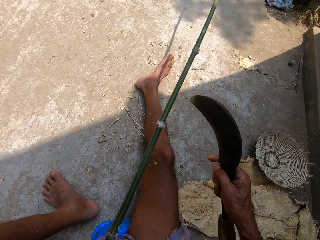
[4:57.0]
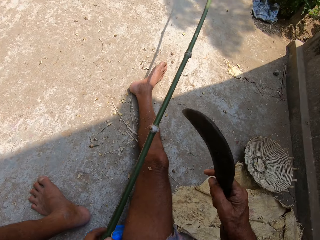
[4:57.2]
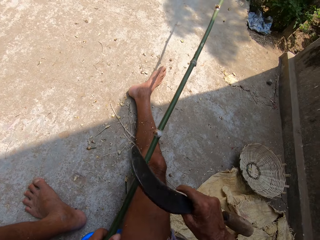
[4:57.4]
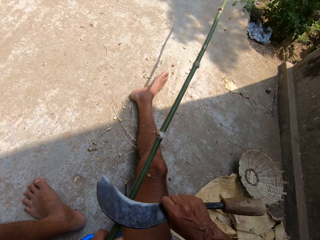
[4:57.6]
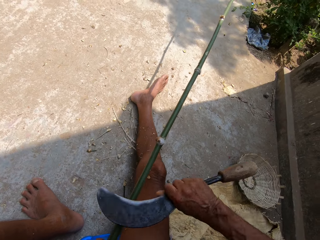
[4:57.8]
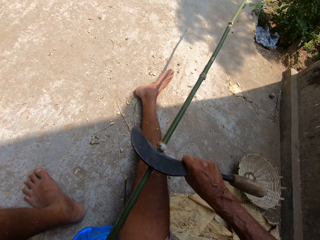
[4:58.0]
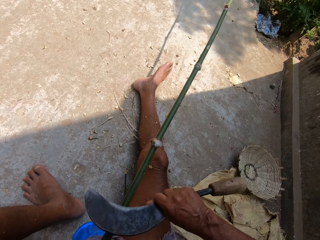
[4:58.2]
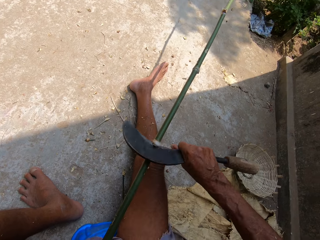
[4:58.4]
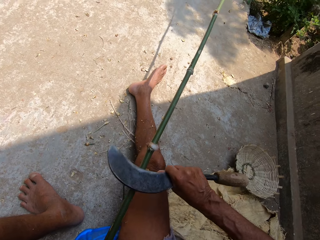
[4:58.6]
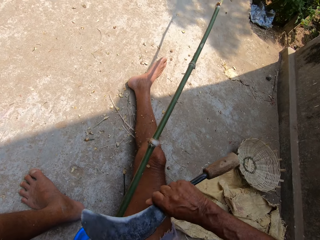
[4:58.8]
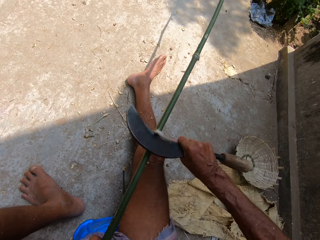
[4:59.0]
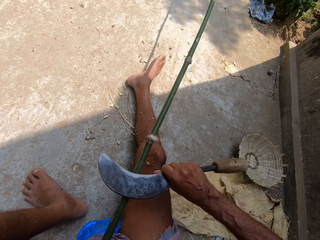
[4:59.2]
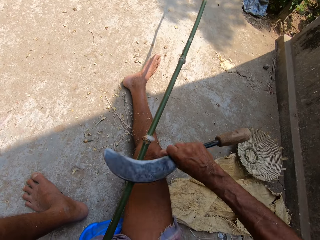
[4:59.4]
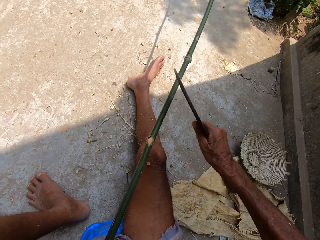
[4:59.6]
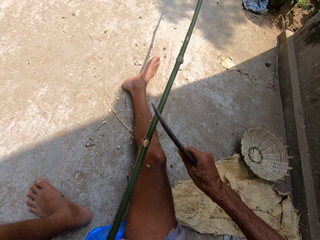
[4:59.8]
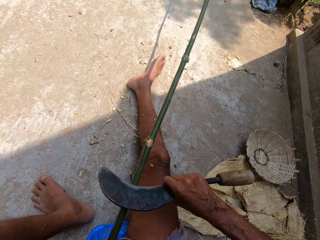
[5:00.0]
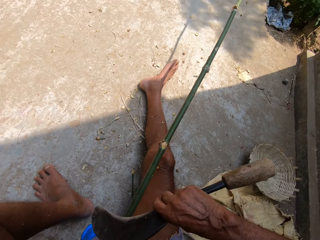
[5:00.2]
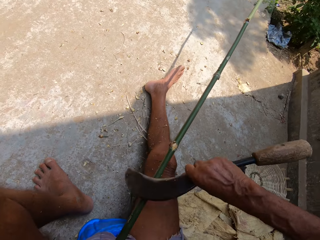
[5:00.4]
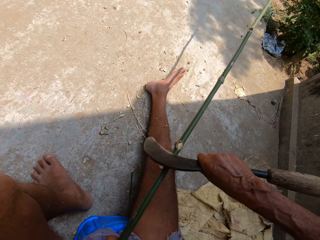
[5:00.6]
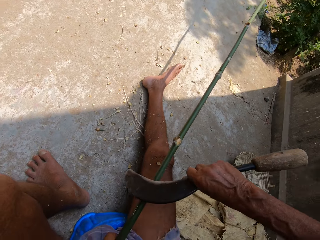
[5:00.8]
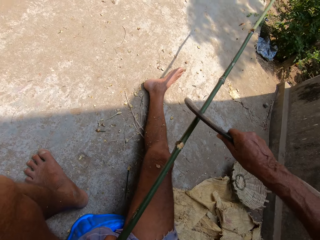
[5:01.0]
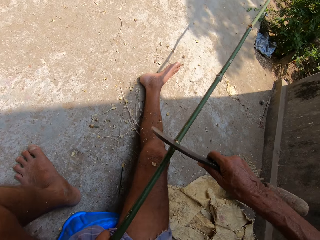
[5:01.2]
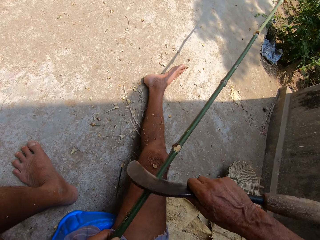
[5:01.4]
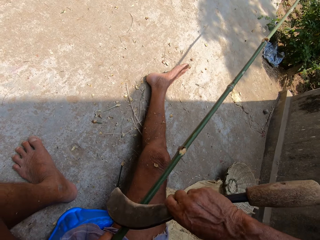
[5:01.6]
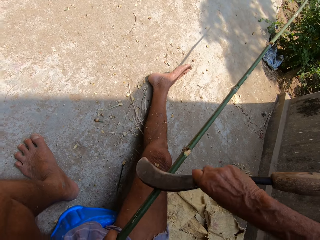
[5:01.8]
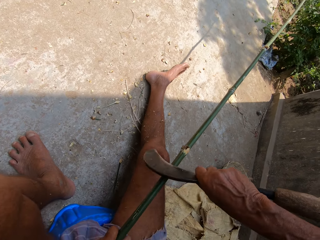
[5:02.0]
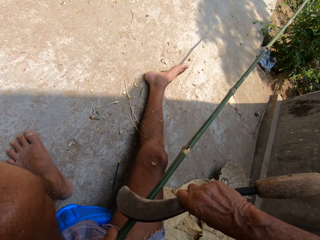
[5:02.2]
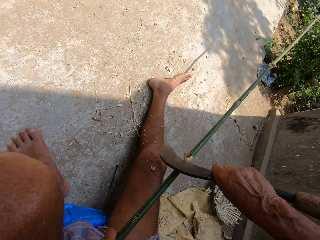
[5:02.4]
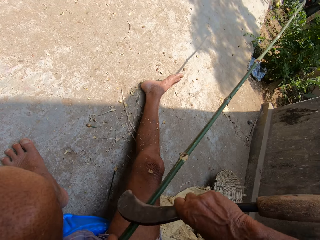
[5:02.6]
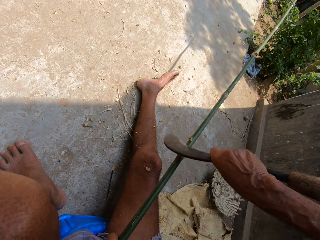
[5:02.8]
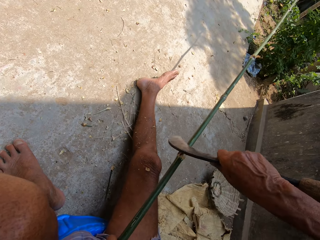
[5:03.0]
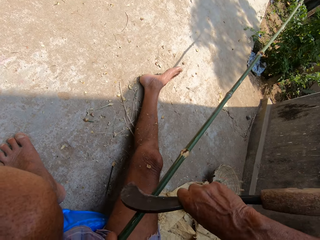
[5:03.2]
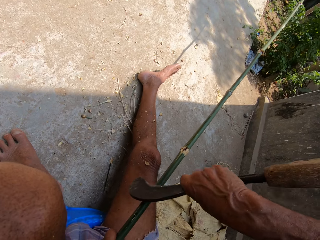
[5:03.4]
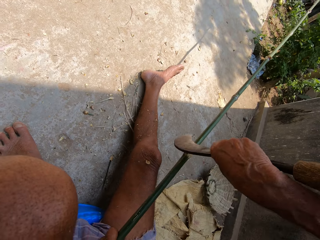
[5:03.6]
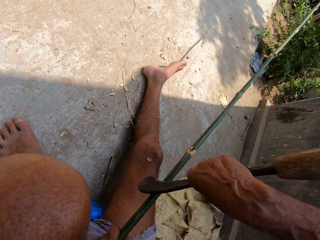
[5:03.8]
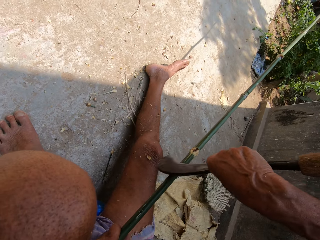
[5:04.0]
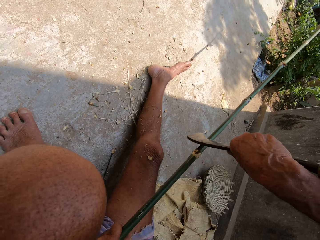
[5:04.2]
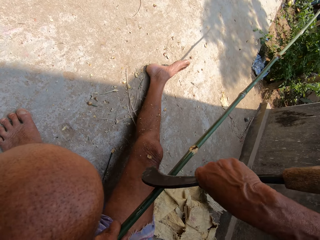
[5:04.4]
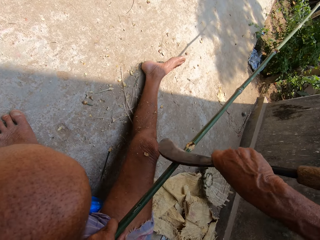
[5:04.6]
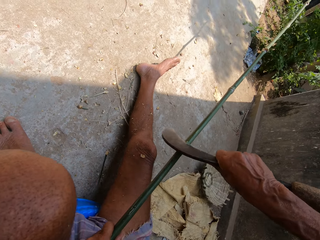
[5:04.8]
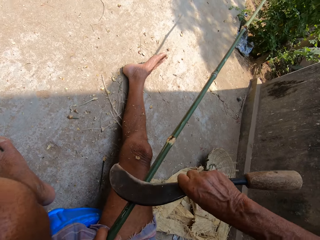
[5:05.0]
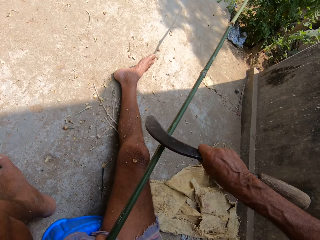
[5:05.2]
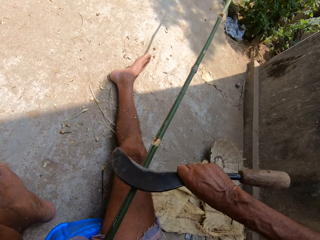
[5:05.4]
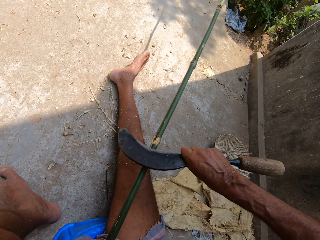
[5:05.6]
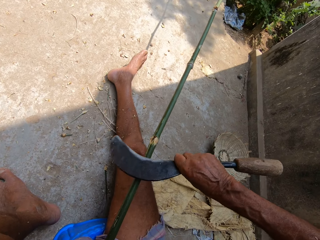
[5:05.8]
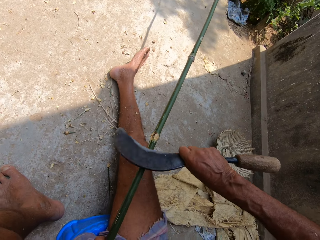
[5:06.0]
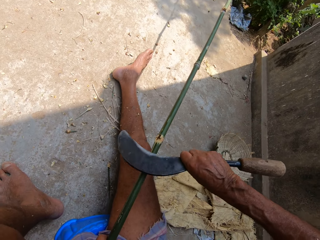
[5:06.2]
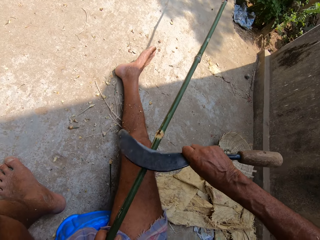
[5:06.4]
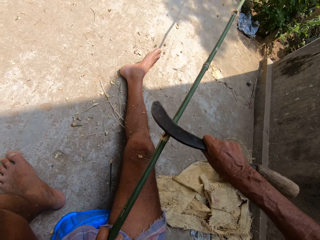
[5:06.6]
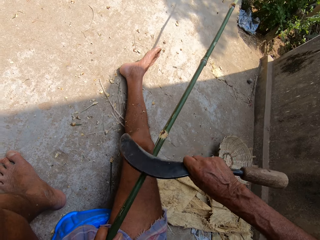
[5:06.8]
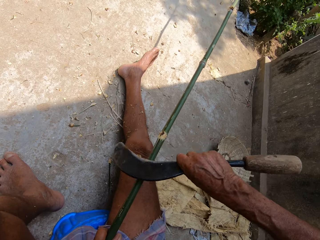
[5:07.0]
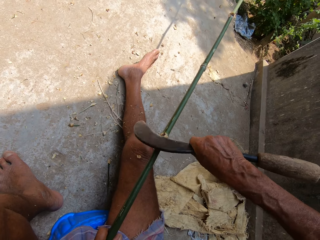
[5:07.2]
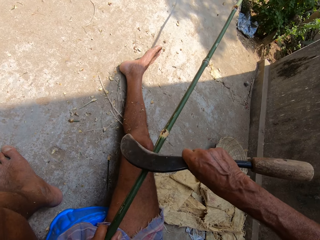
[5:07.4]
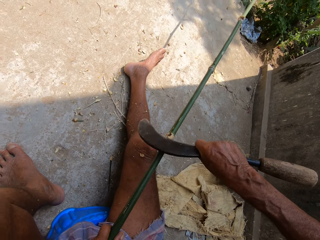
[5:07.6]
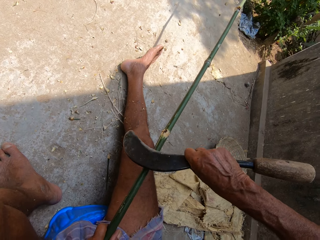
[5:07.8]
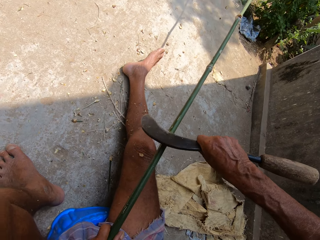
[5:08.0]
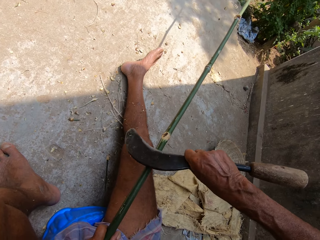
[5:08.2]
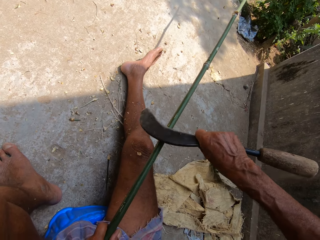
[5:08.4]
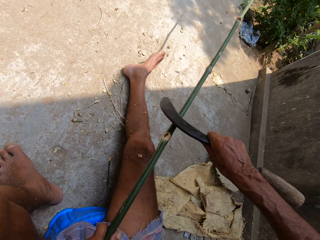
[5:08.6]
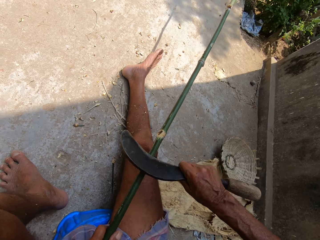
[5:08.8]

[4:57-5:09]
The camera wearer shaves the back of the bamboo stick with a sickle blade in his right hand.

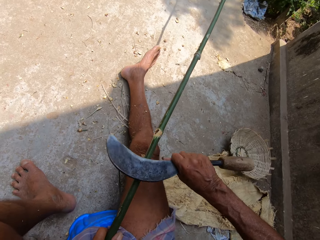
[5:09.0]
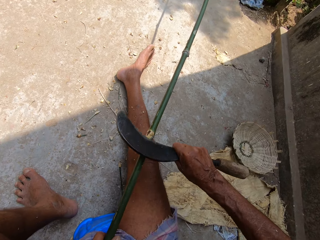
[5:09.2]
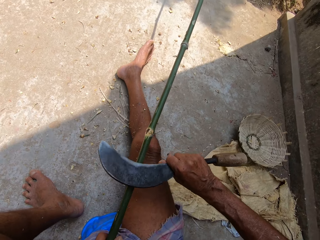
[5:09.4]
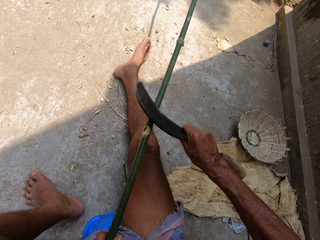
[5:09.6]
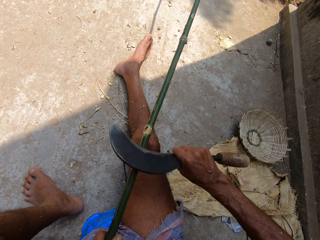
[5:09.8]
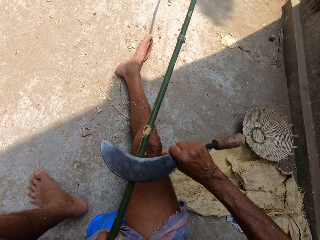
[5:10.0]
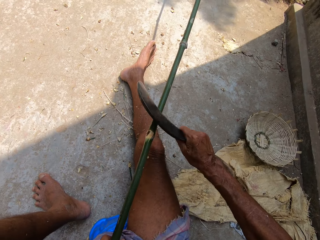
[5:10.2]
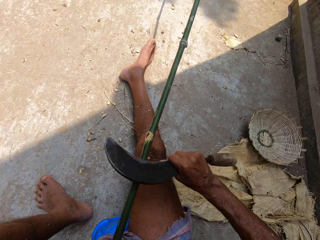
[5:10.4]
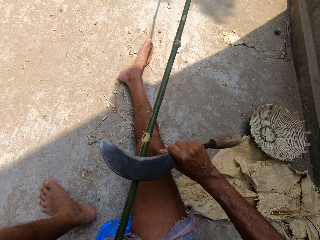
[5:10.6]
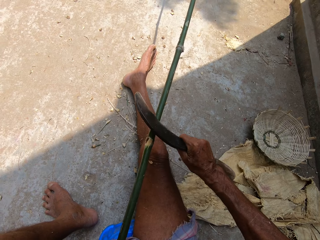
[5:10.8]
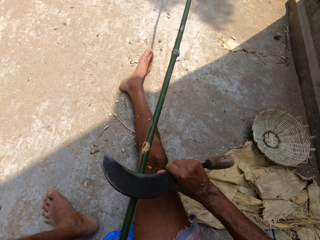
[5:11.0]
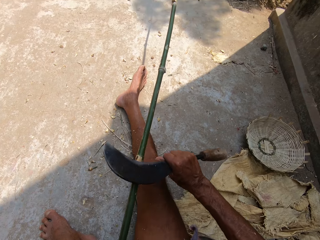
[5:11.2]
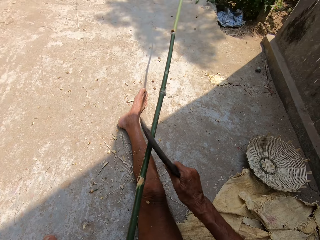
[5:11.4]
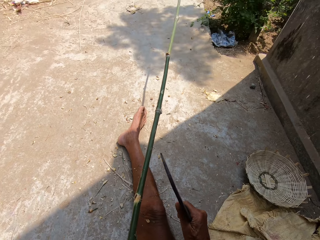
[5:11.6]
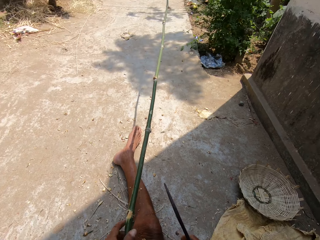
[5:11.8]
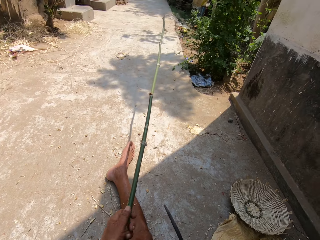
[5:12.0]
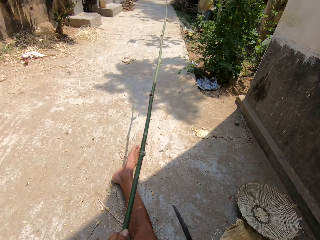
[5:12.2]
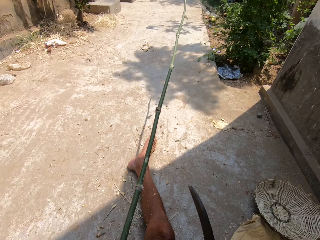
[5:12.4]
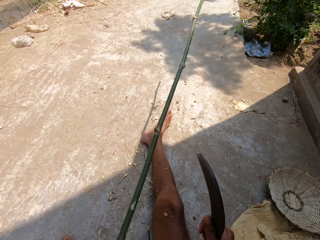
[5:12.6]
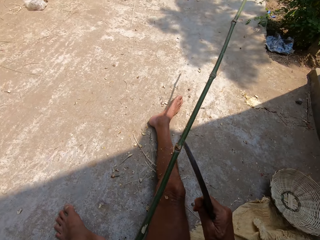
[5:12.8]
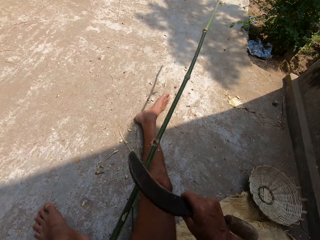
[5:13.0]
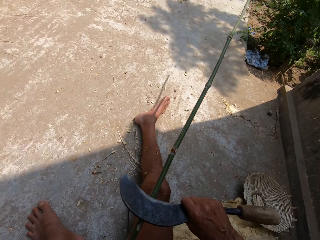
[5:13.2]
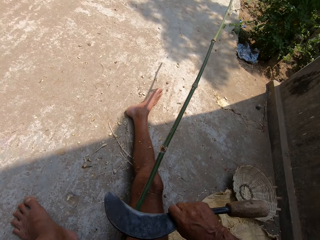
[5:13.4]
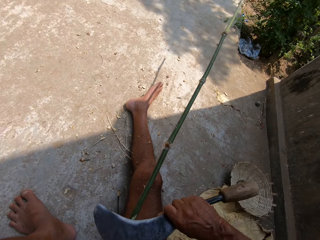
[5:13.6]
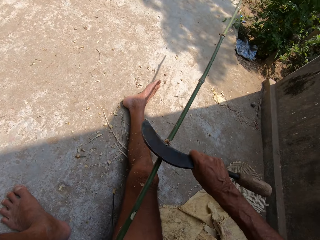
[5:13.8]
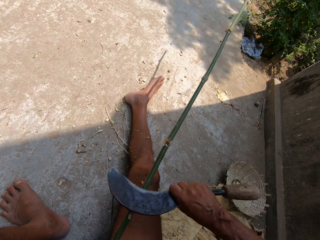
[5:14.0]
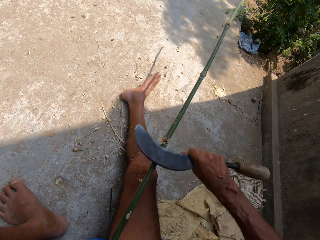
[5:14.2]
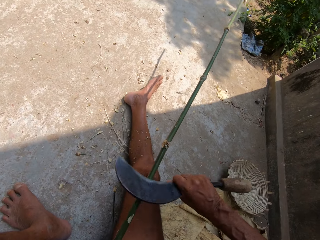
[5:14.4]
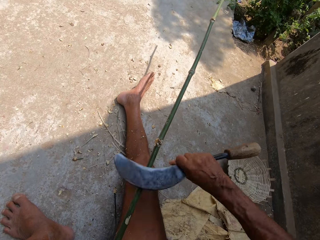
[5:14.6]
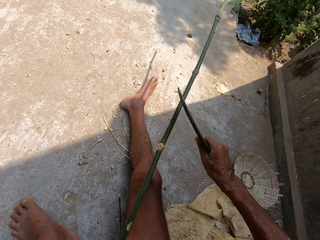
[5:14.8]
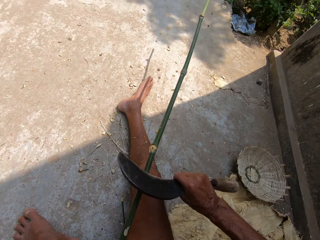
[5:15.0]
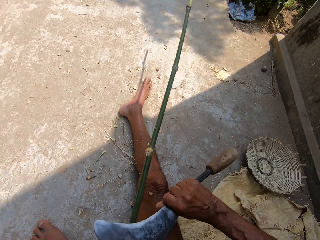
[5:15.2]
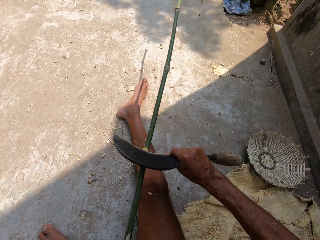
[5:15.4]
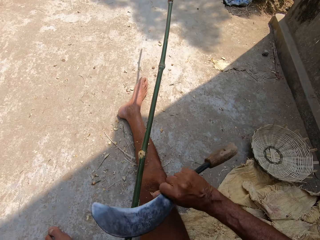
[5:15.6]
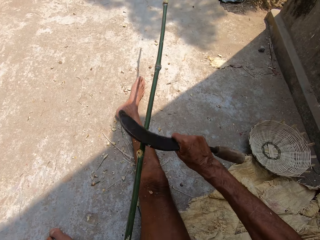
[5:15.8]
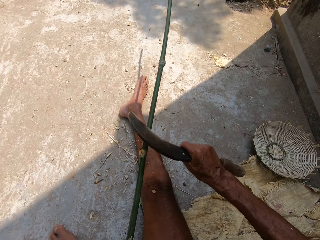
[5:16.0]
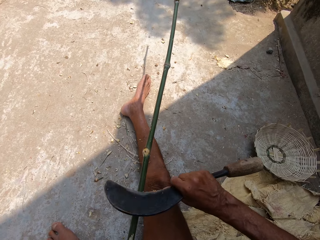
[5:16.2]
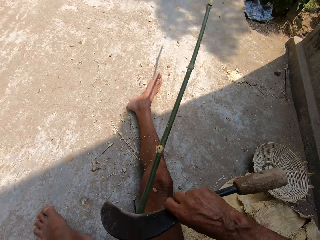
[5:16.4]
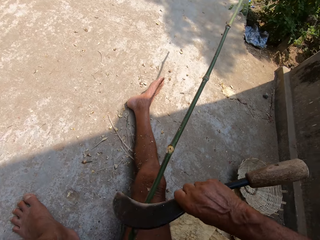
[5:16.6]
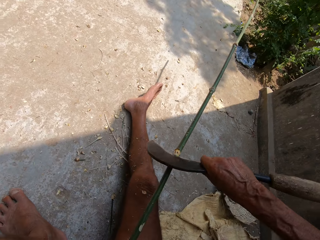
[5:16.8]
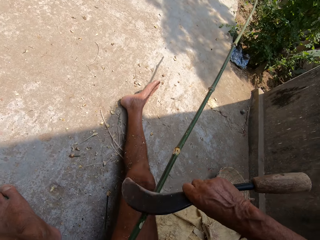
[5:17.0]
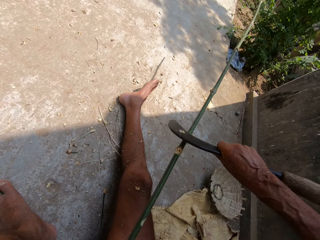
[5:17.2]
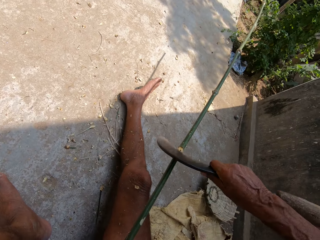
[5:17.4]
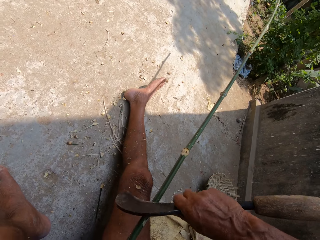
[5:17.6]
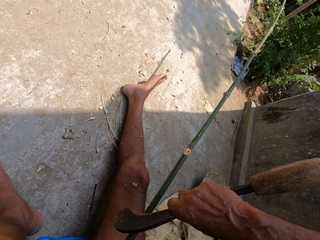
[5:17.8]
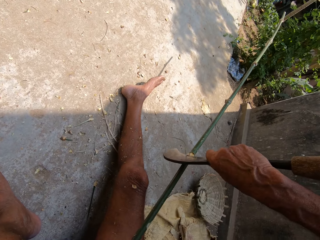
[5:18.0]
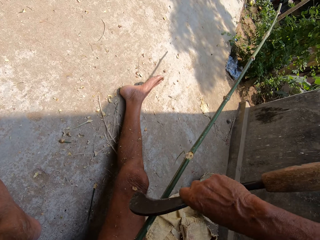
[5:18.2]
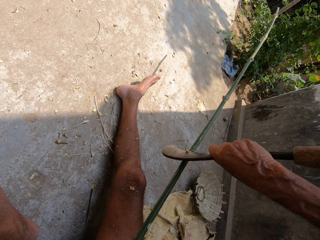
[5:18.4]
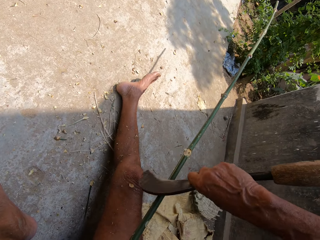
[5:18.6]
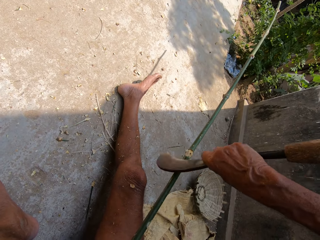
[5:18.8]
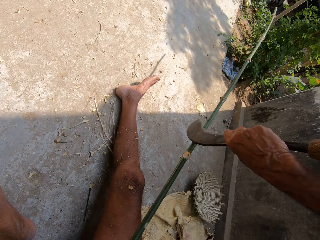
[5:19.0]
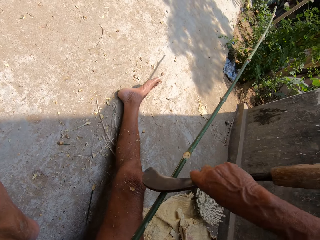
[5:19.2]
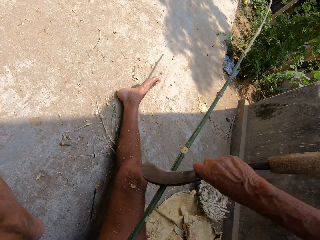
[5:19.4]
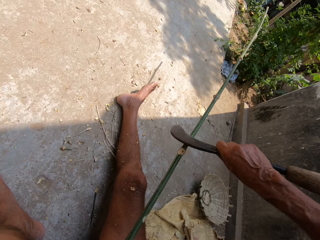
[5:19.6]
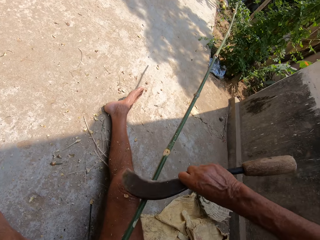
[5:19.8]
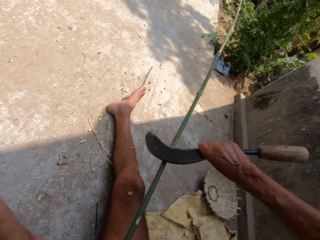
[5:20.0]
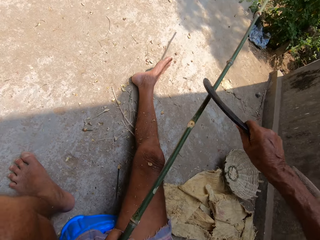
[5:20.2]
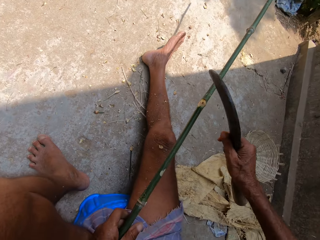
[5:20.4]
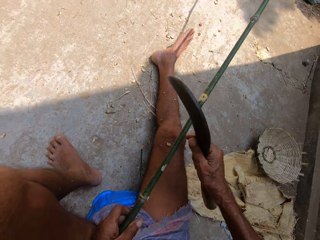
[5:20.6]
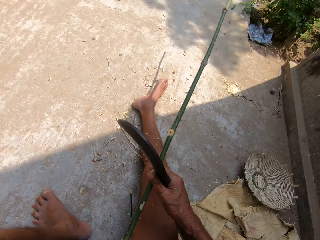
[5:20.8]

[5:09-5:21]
The camera wearer adjusts the bamboo stick closer to his left hand. He pulls the wood. He shaves the back of the bamboo stick with a sickle blade in his right hand.
